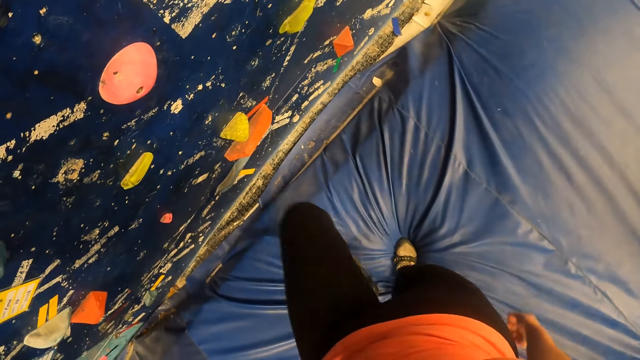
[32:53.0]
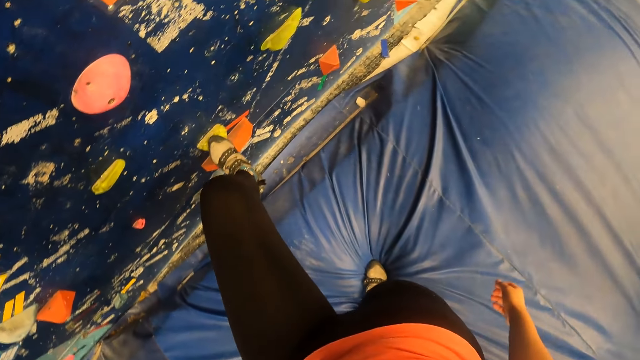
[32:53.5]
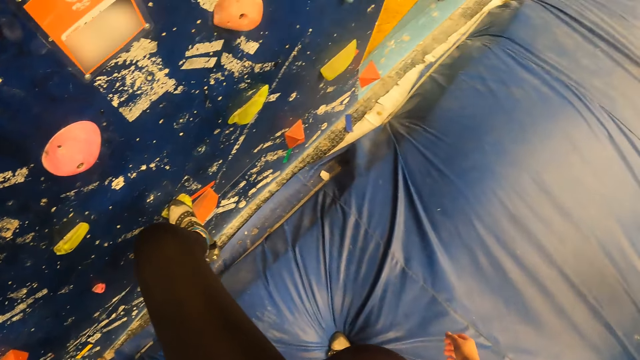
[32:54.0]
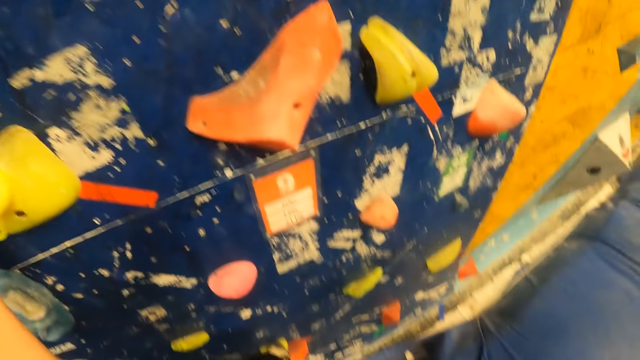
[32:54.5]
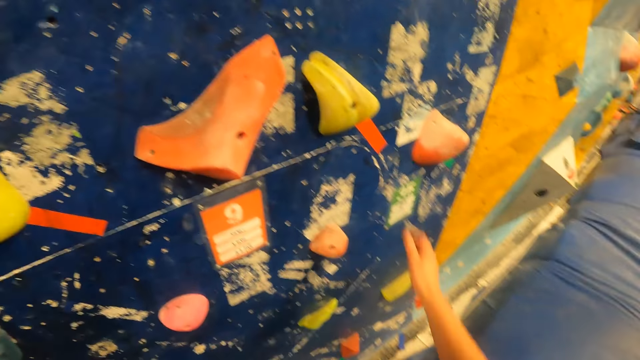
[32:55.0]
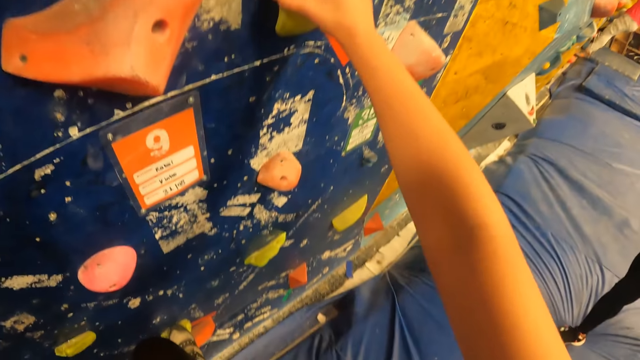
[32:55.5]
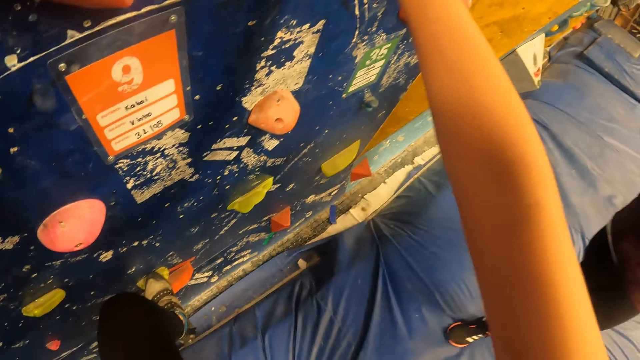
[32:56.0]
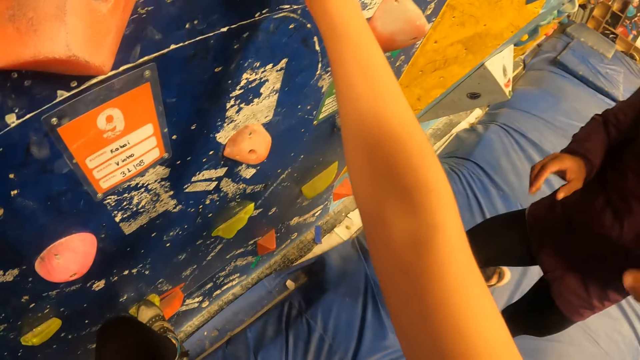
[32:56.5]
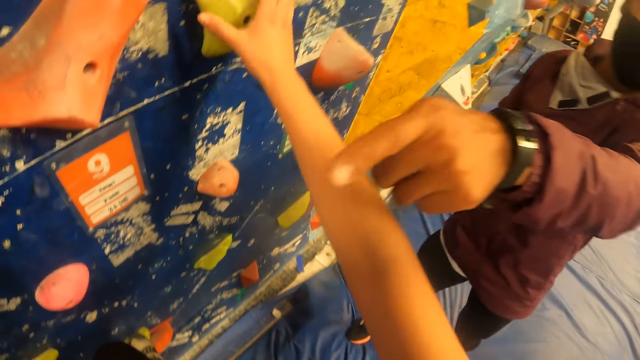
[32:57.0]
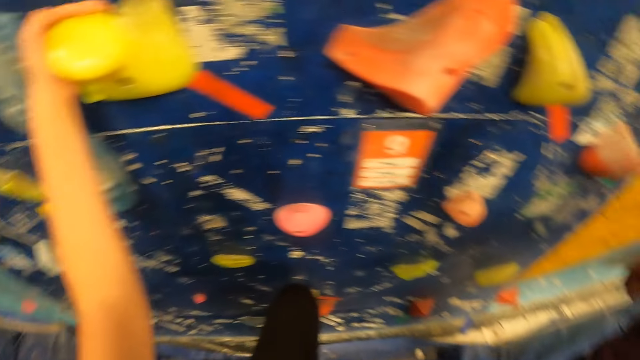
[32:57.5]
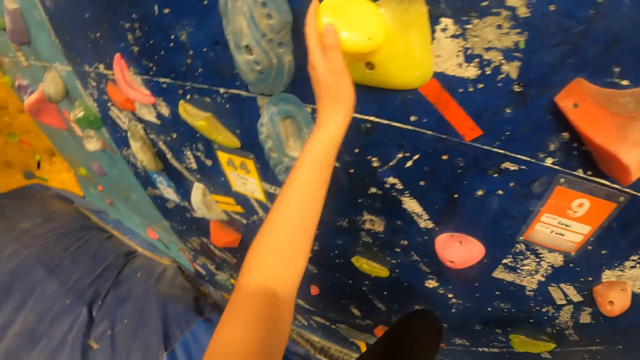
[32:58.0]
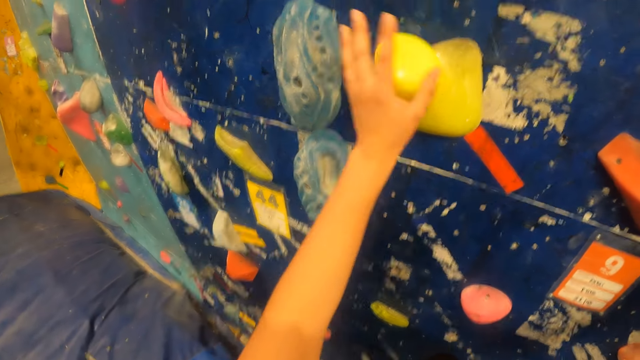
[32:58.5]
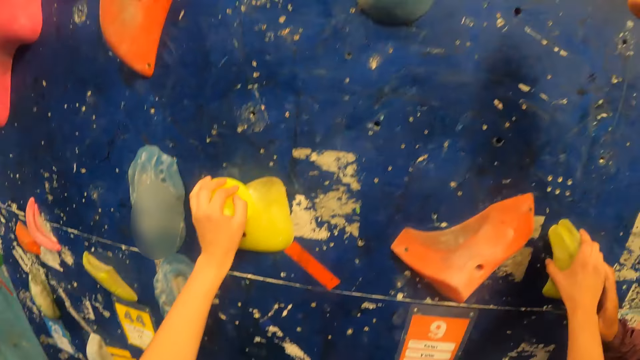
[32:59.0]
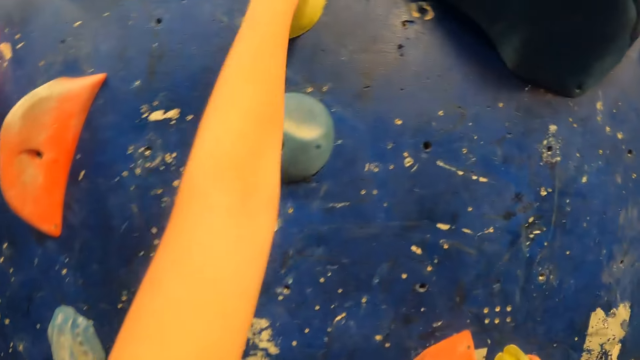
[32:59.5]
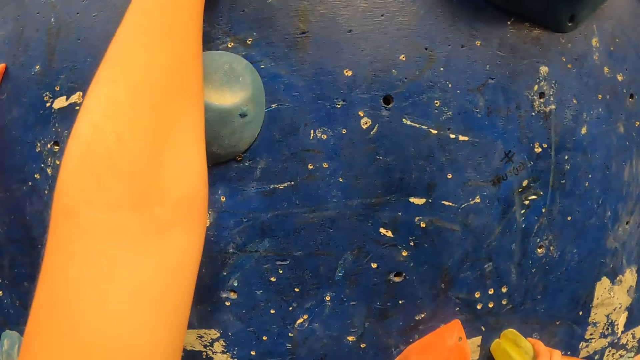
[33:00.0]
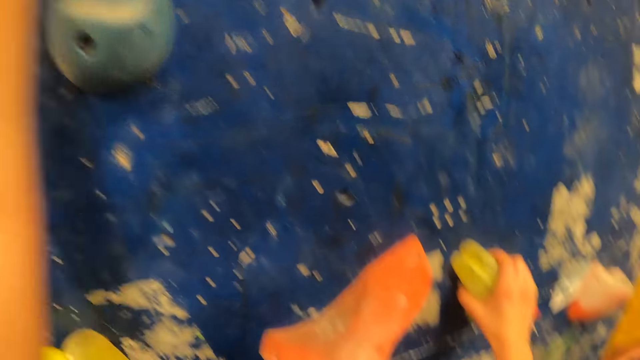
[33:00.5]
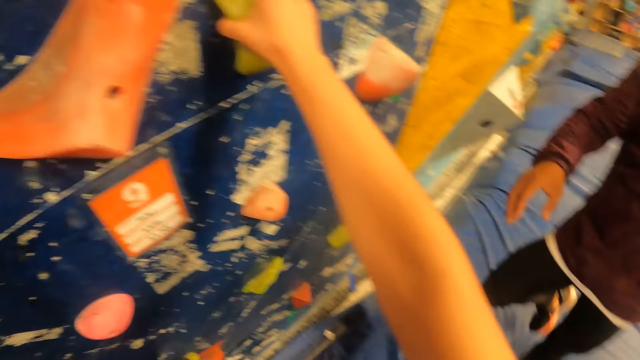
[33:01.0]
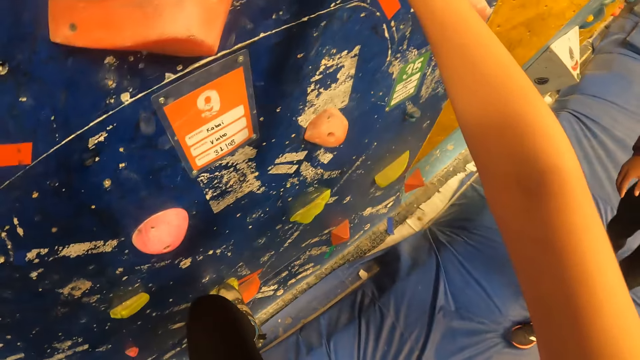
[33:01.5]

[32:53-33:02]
The camera wearer looks around the climbing wall game. She lifts her left leg from the exercise bed. She places her left leg on a foothold on the wall. She climbs the wall. She holds a climbing grip on the wall with her right hand. She lifts her right hand from the climbing grip on the wall. She lifts her left hand from the climbing grip on the wall. She holds the climbing grip on the wall with her right hand. She lifts her left hand from the climbing grip on the wall. She holds a climbing grip on the wall with her left hand.

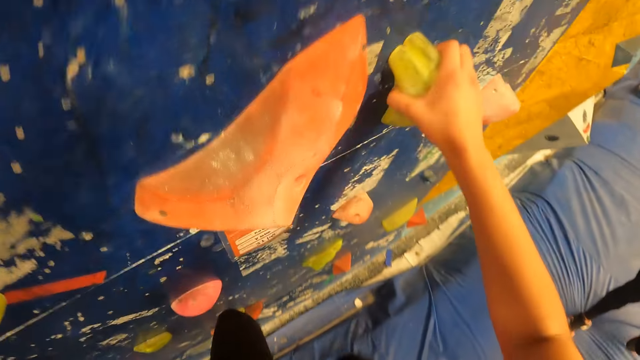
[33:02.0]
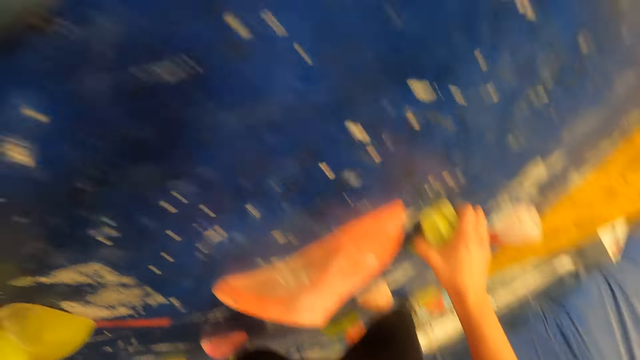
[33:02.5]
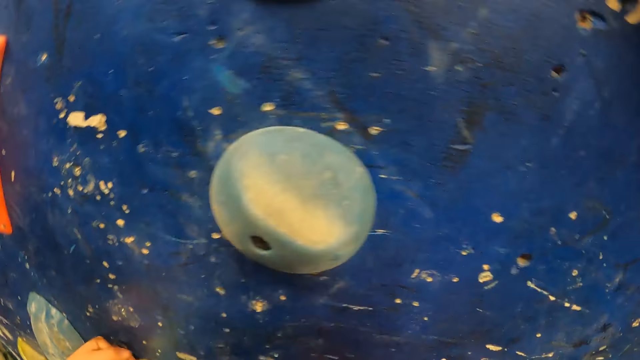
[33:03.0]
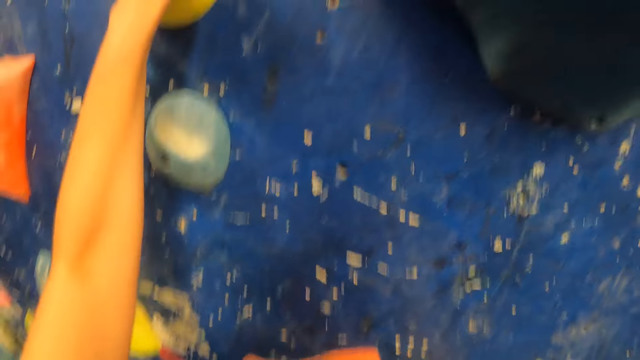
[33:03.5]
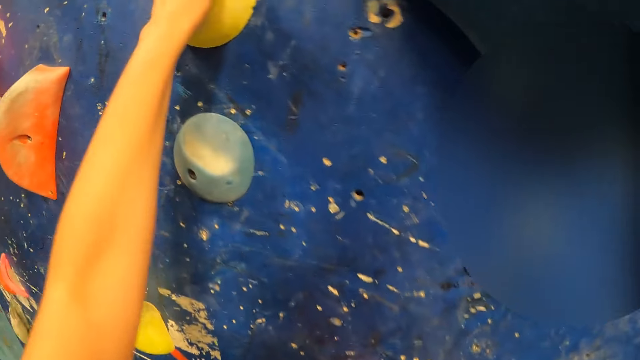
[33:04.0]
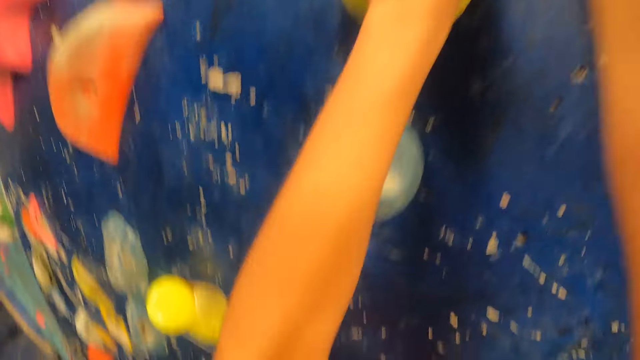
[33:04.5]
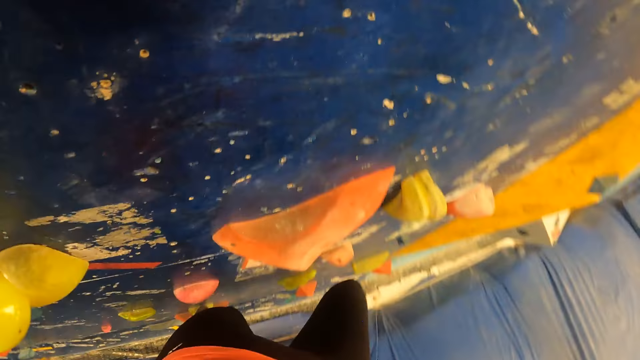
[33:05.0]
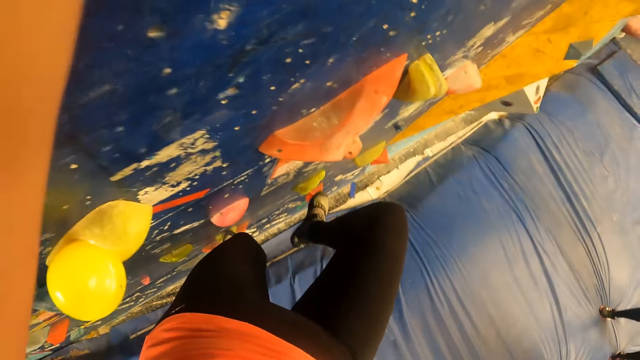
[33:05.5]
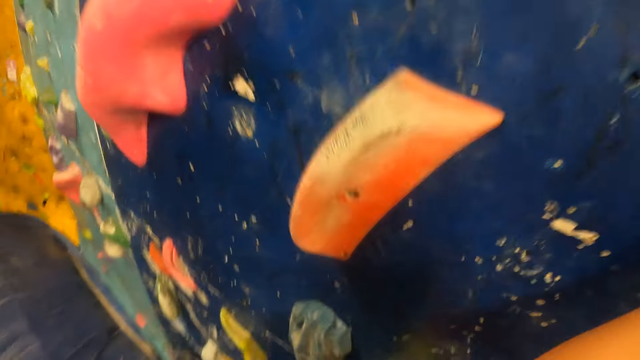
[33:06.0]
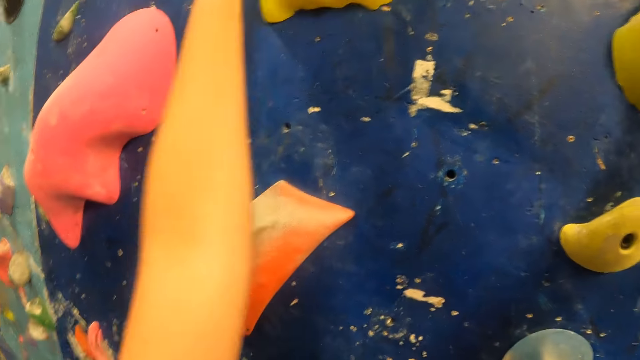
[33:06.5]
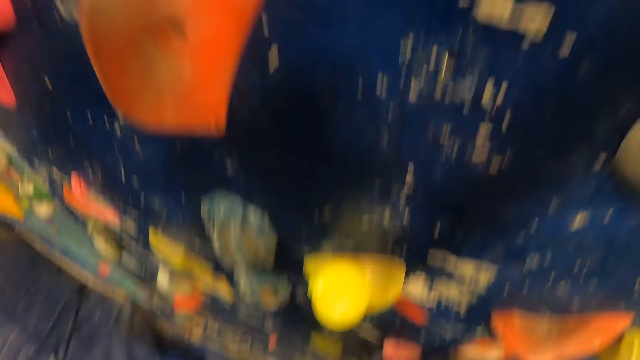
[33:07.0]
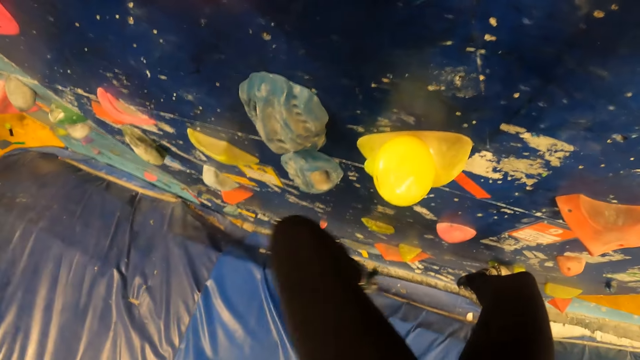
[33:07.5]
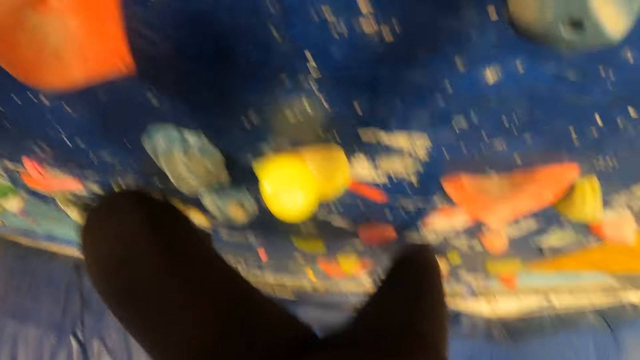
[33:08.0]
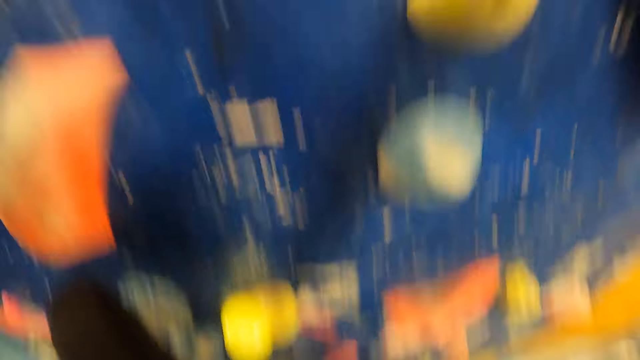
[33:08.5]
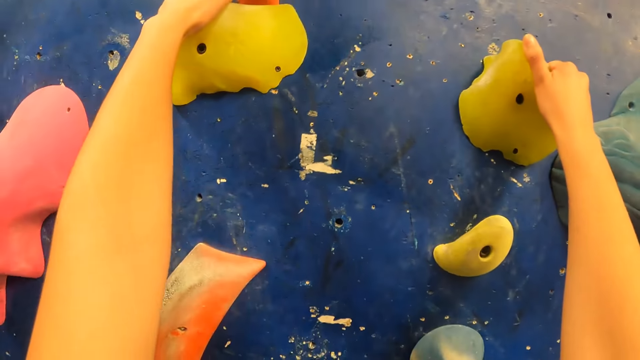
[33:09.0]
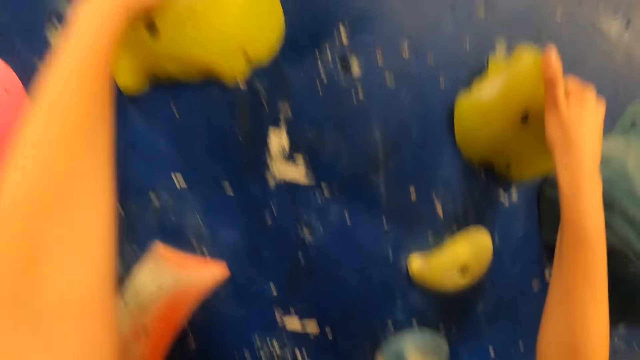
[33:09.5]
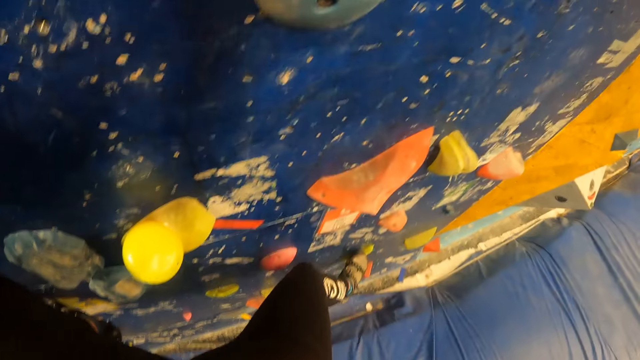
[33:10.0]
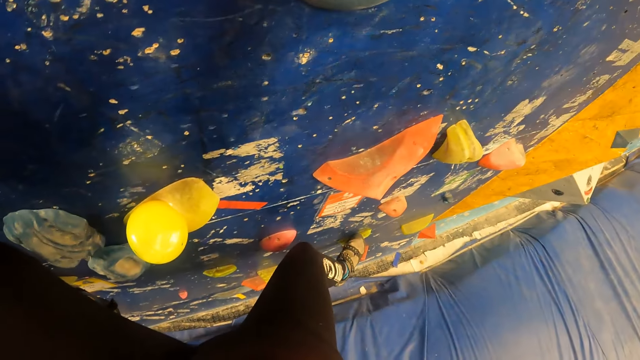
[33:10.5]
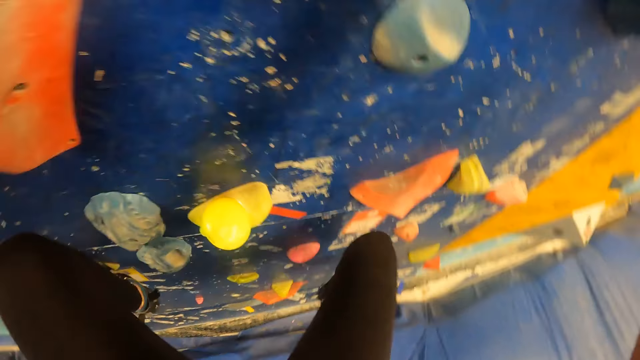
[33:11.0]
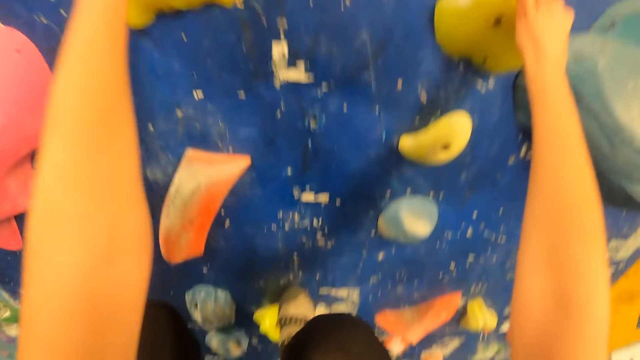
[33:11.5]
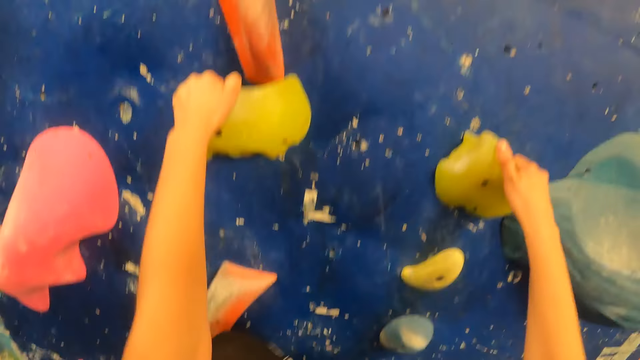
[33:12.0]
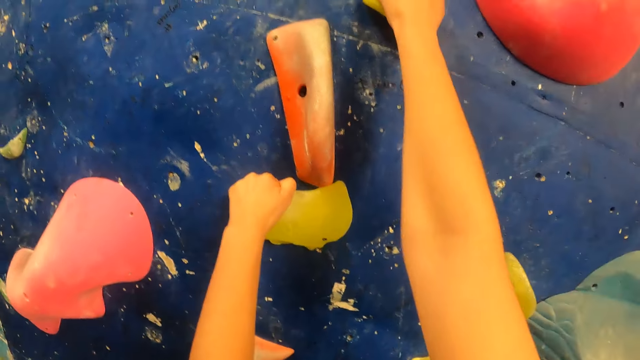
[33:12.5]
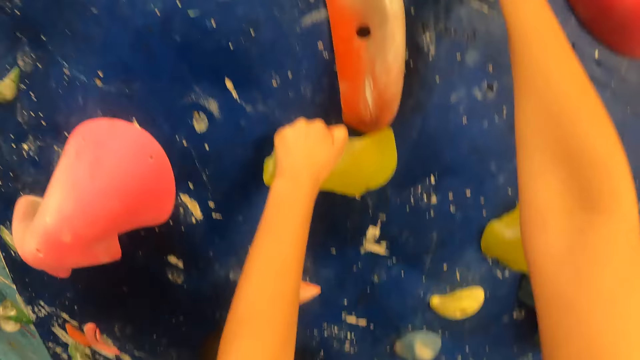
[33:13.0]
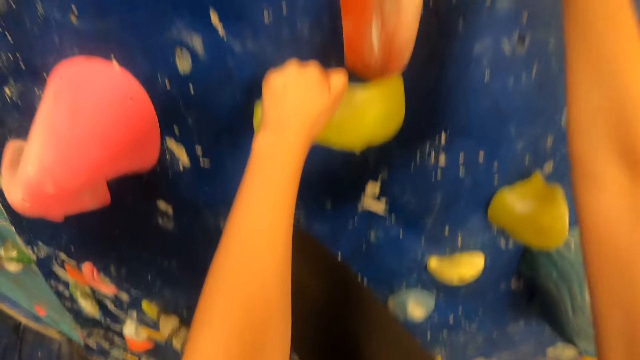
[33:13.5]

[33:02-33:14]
The camera wearer places her right leg on a foothold on the wall. She holds a climbing grip on the wall with her left hand. She places her right leg on a foothold on the wall. She places her left leg on a foothold on the wall. She lifts her right leg from the foothold on the wall. She places her right leg on a foothold on the wall. She lifts her right hand from the climbing grip on the wall. She holds a climbing grip on the wall with her right hand.
